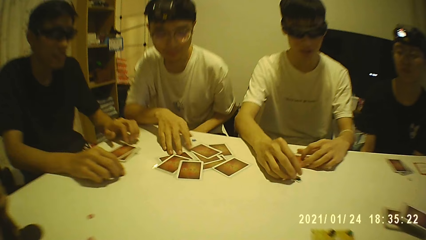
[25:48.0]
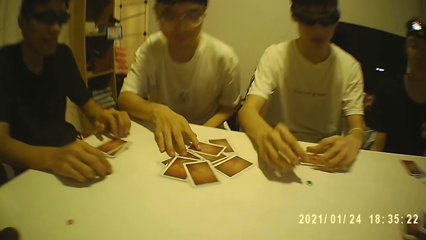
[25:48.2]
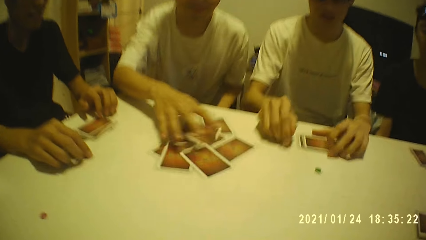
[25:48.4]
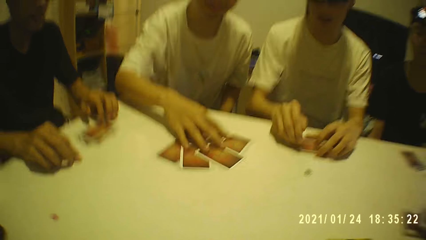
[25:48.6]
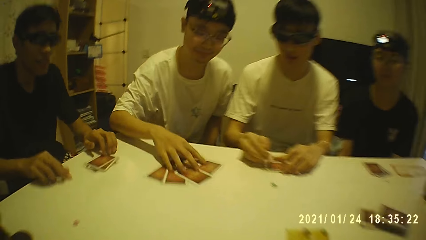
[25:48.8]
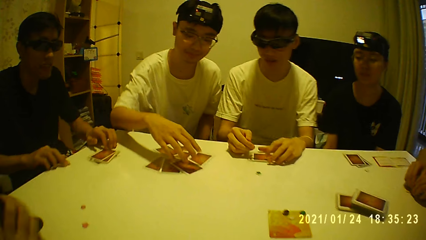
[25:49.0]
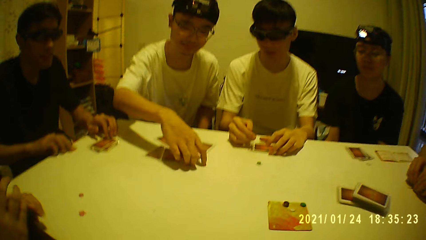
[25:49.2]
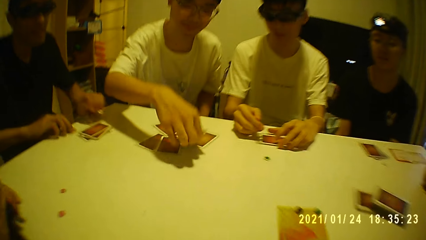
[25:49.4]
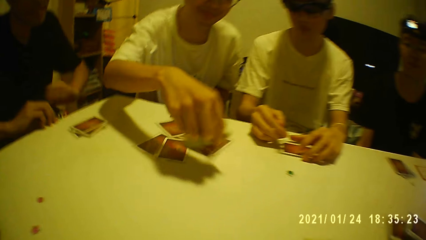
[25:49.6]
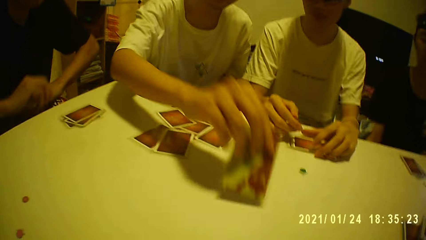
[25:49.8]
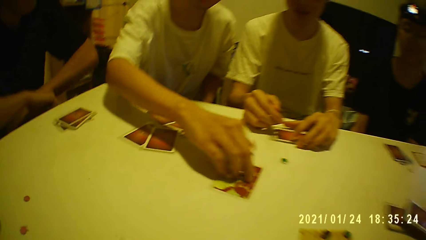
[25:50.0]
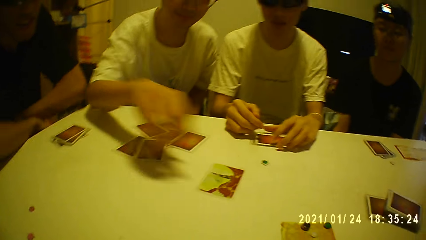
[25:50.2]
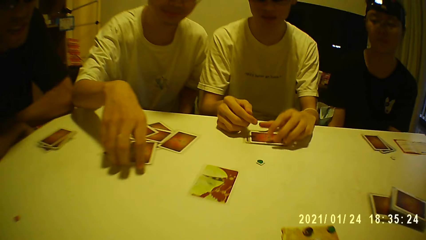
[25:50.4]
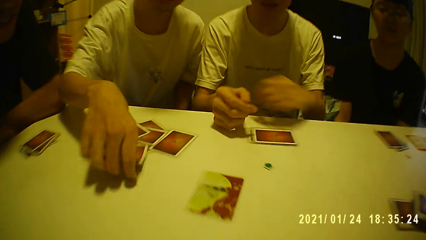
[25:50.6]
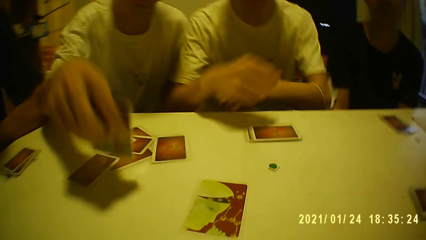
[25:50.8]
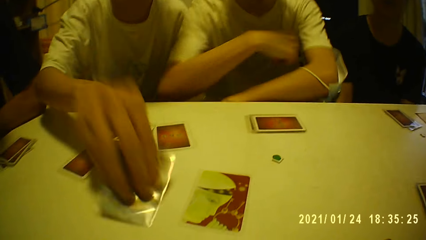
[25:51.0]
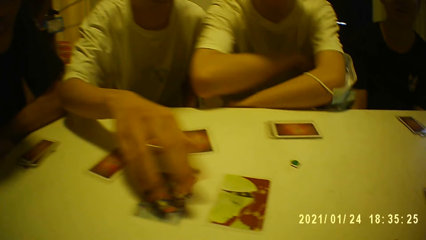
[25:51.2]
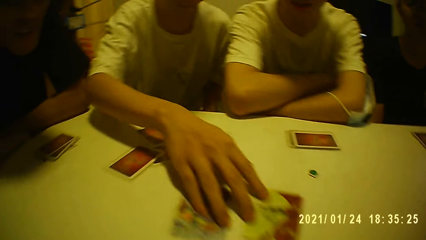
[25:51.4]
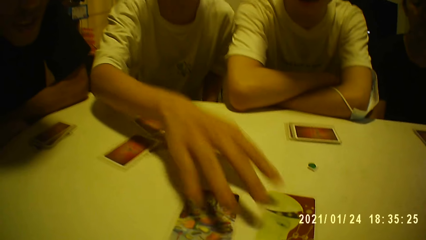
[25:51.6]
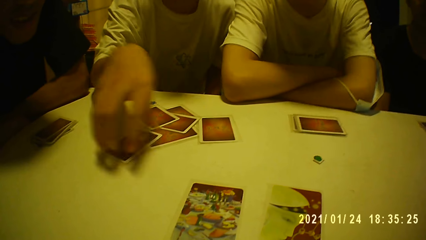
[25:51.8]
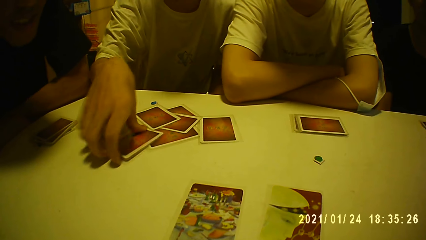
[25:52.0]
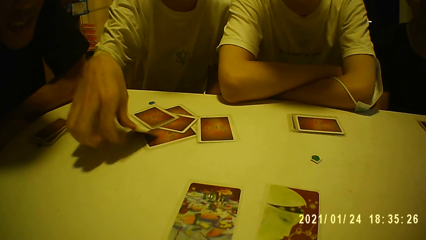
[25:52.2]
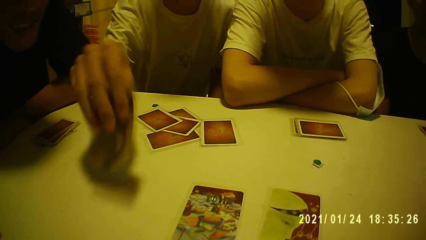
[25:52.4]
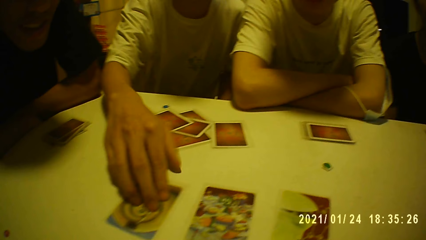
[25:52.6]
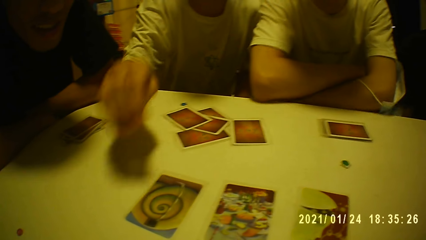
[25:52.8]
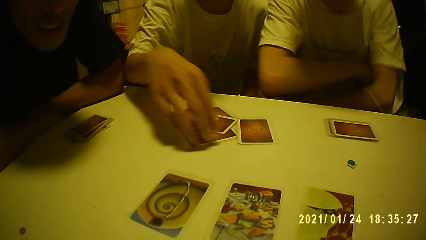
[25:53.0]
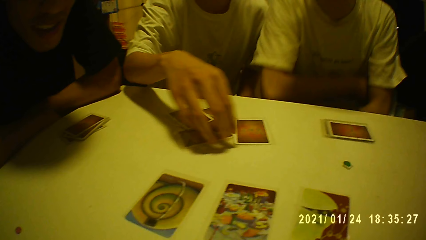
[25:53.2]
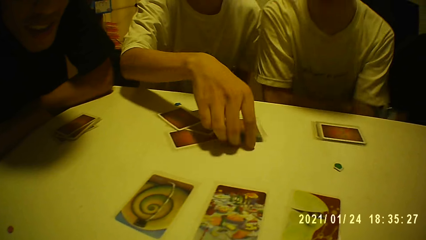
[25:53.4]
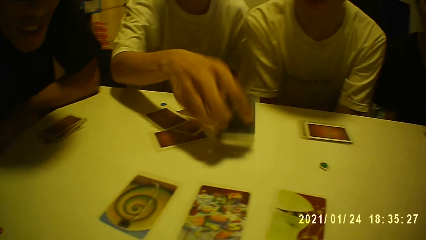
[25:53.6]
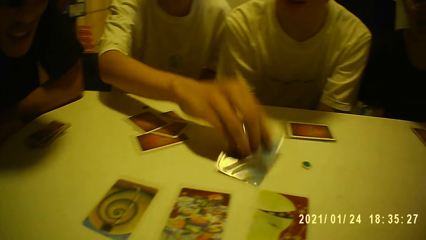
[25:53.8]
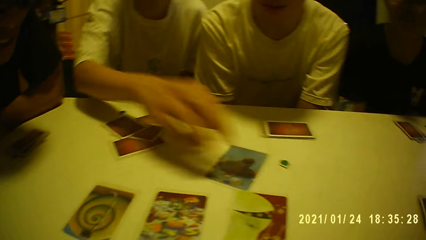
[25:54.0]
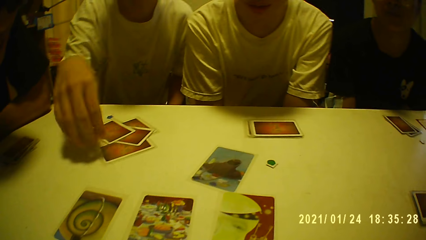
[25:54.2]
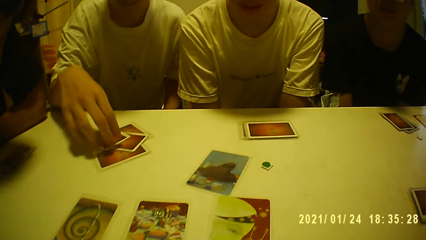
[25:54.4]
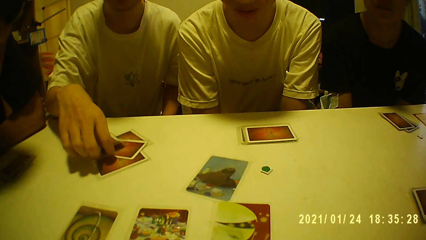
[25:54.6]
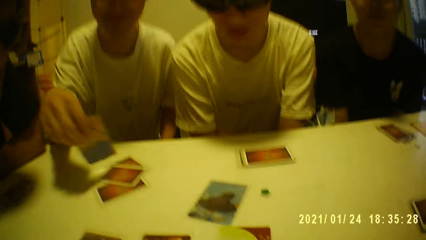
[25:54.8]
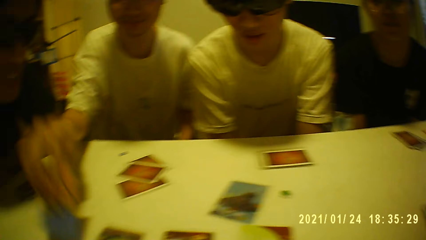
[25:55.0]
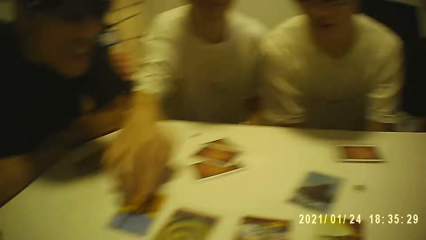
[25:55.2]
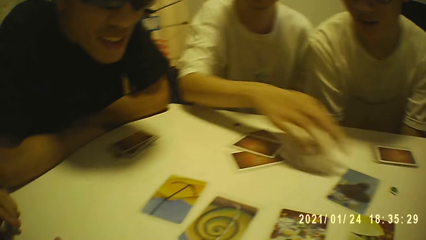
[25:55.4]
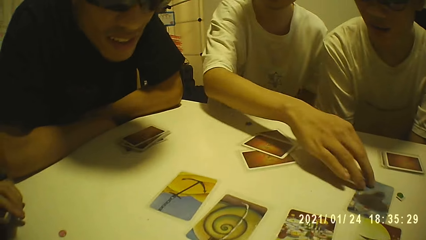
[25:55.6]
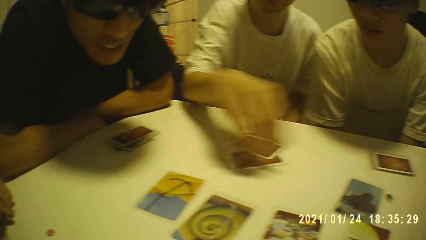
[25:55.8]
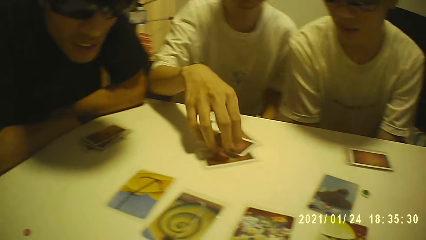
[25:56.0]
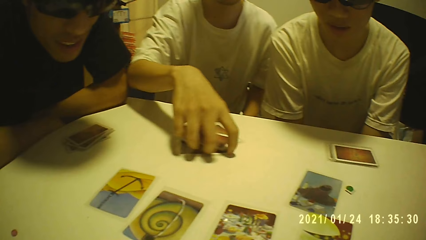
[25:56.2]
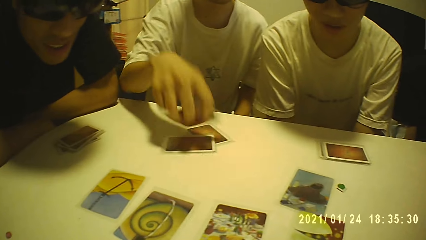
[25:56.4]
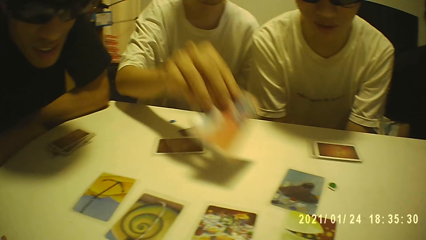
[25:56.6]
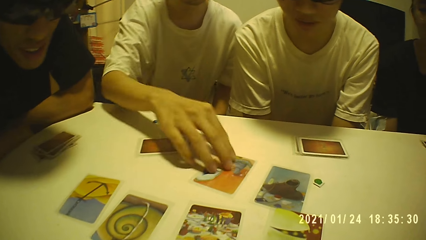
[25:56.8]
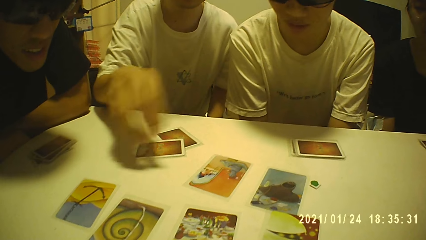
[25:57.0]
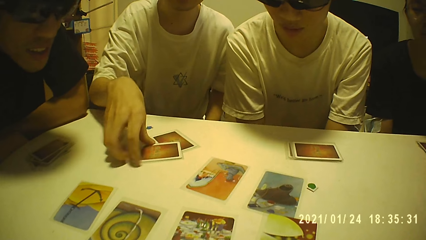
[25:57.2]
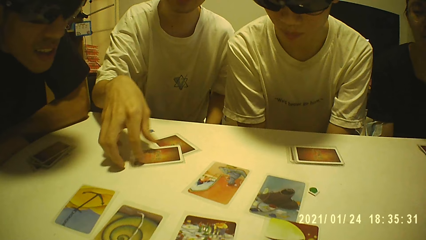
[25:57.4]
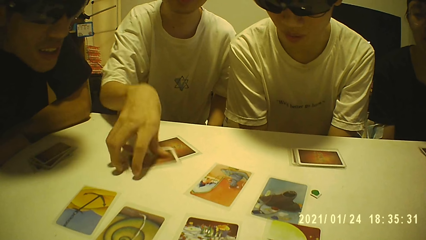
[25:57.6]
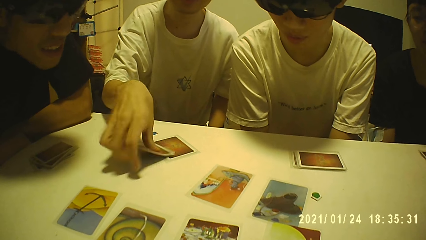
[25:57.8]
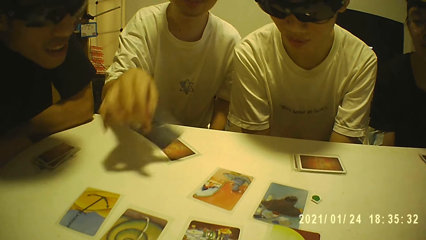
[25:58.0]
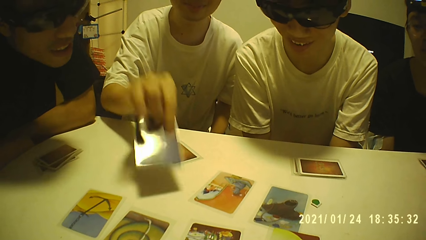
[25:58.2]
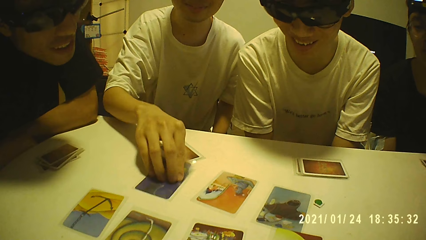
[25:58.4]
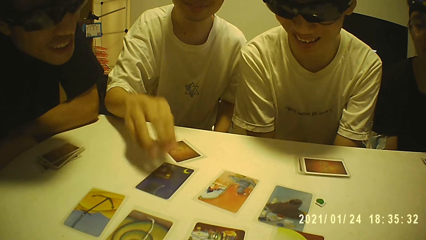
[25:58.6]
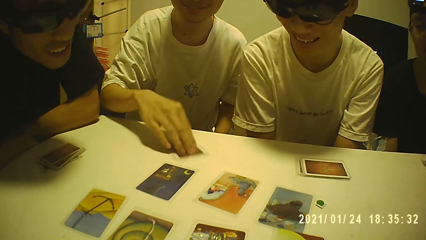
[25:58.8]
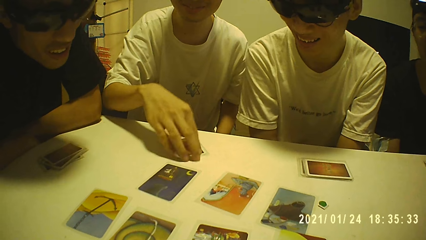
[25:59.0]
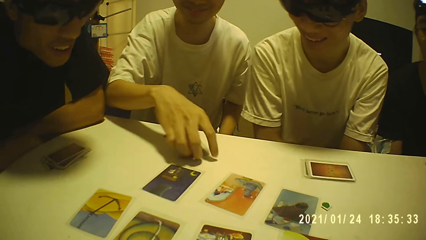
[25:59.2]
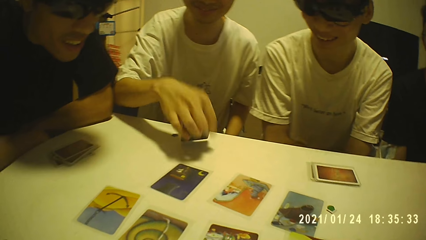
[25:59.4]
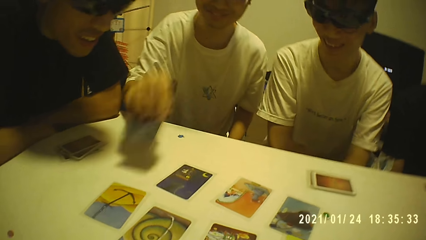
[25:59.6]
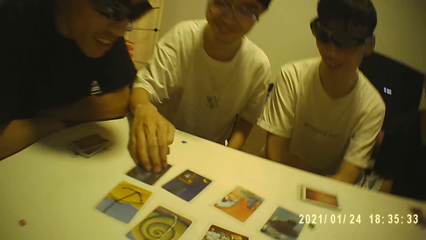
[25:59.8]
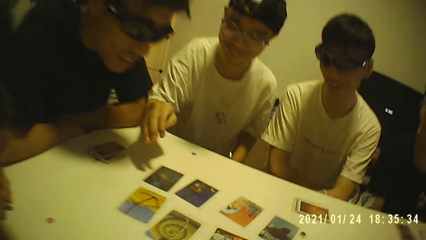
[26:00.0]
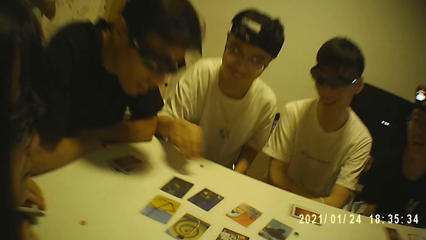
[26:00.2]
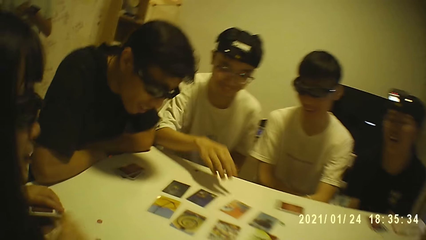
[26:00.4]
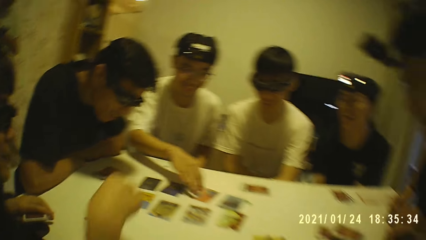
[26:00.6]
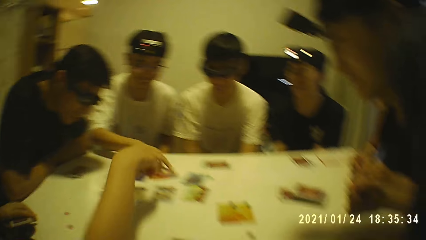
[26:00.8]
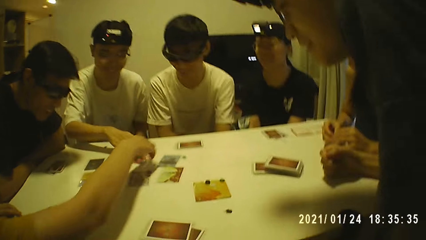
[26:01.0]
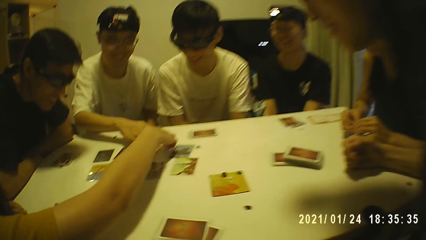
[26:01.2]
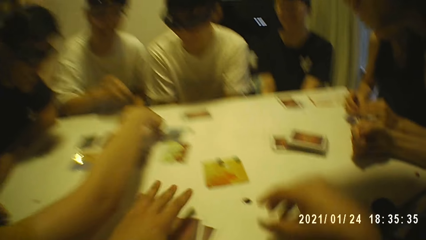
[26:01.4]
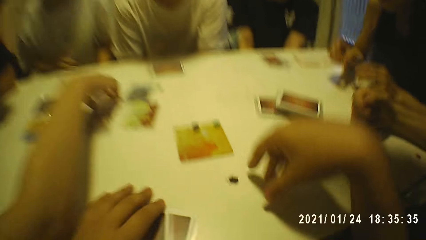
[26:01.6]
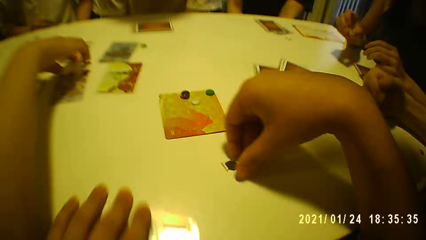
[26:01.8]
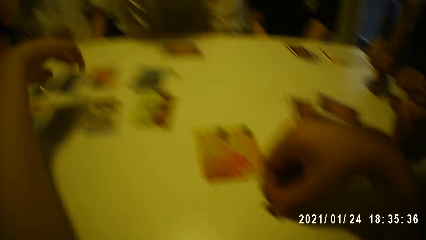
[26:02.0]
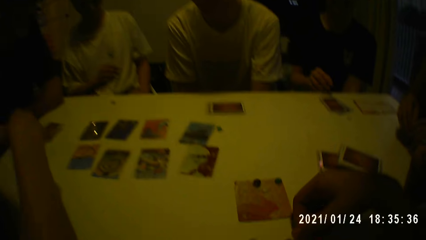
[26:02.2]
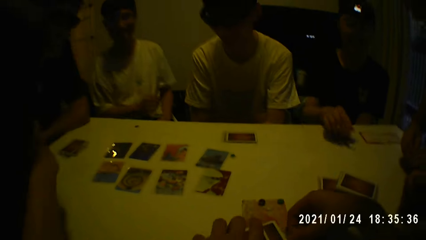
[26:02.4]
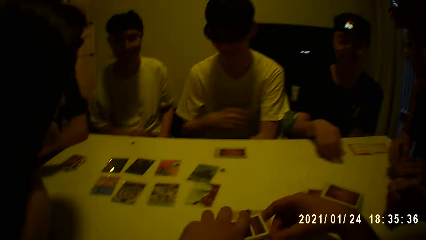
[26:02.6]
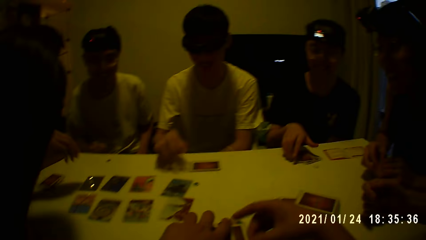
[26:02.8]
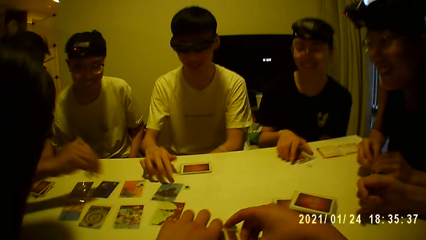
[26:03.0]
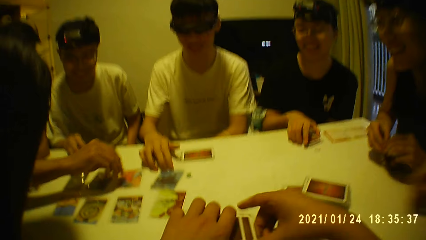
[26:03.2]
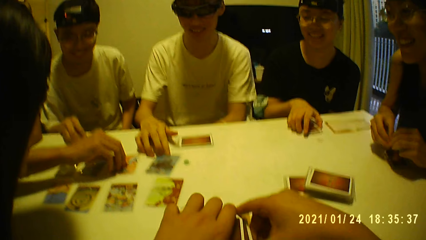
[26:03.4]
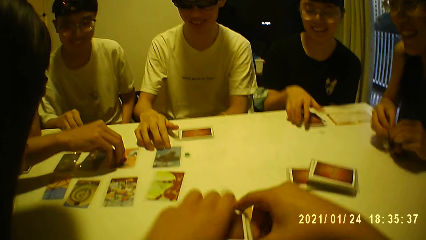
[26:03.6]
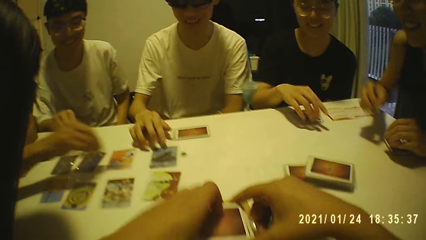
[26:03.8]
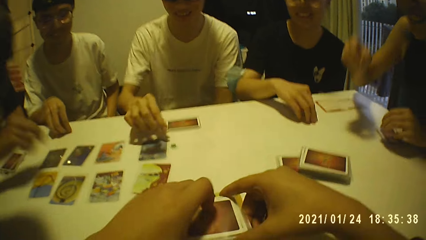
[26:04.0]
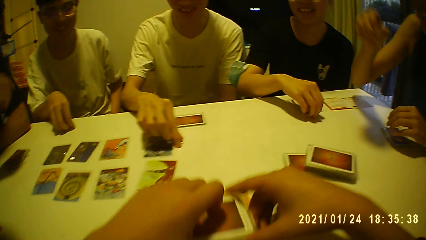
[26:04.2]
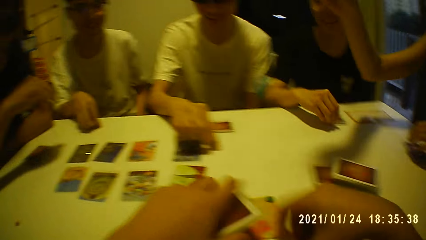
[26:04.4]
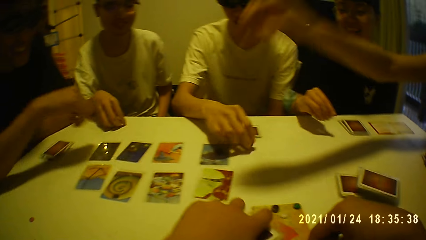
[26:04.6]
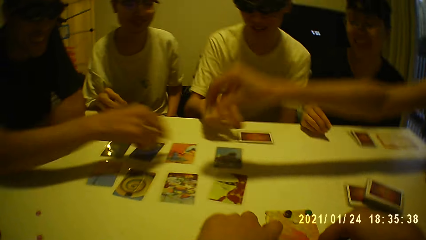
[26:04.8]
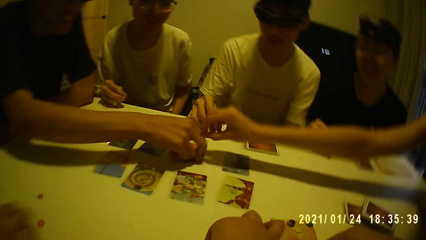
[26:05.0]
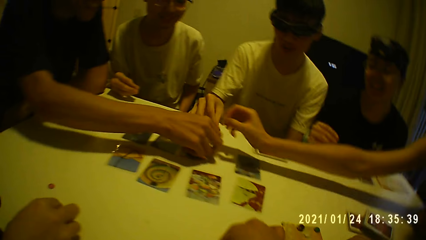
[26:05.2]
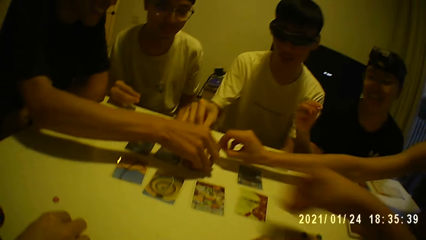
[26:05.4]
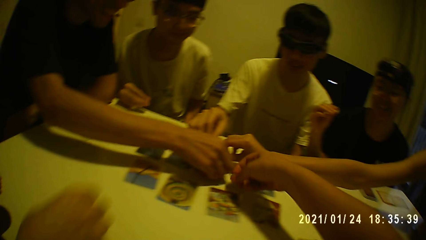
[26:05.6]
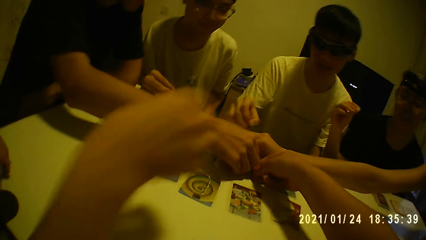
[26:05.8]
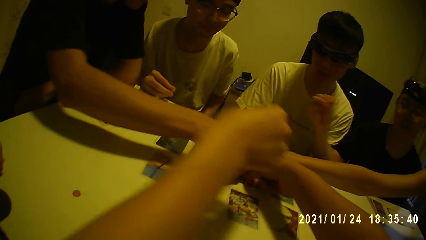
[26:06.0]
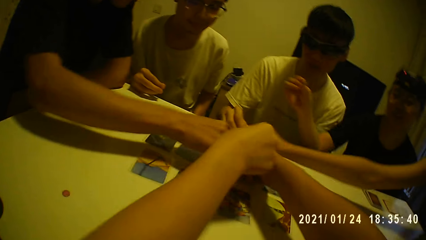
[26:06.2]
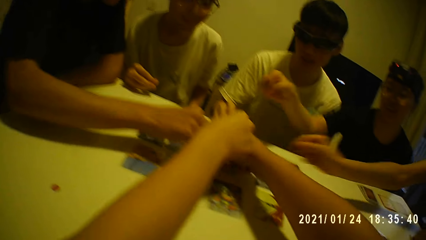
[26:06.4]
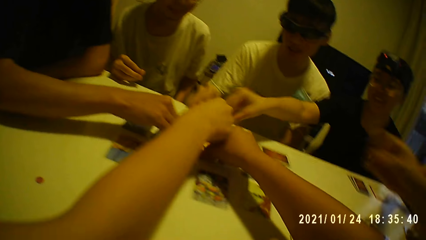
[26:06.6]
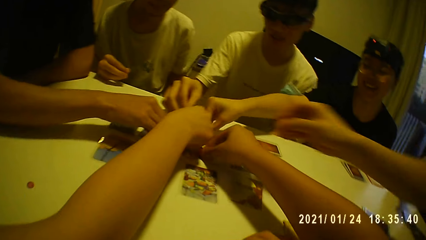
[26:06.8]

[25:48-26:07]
A person arranges the cards. A man places the cards on the table with his right hand. The camera wearer looks around. A woman touches the card on the table with her right hand. The camera wearer picks the cards on the table with his left hand. Another woman touches the card on the table with her right hand. Another man touches the card on the table with his right hand. The camera wearer arranges the cards in his left hand with his right hand. The first man picks a tile on the table with his right hand. The camera wearer picks a tile from the table with the group of people. The first man picks a tile on the table with his right hand. The camera wearer drops something.
